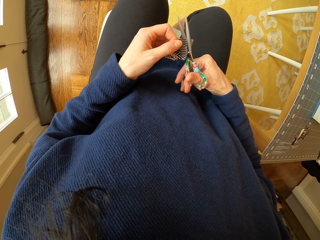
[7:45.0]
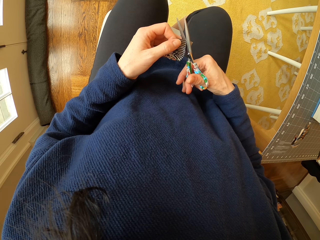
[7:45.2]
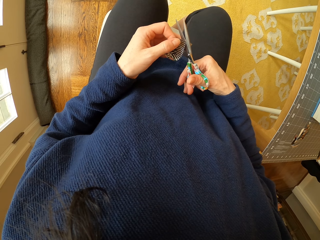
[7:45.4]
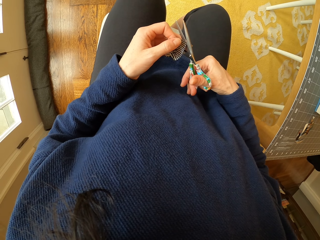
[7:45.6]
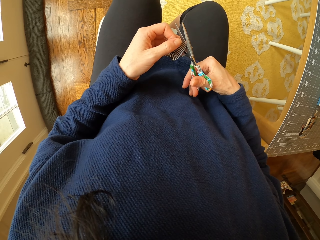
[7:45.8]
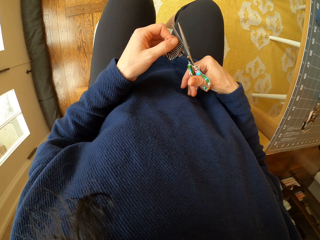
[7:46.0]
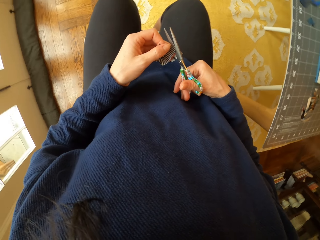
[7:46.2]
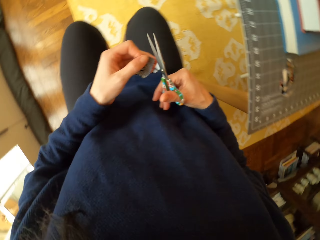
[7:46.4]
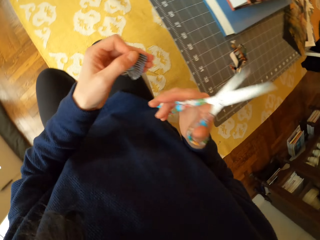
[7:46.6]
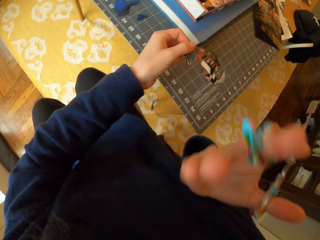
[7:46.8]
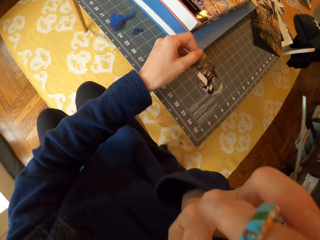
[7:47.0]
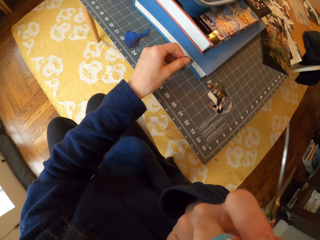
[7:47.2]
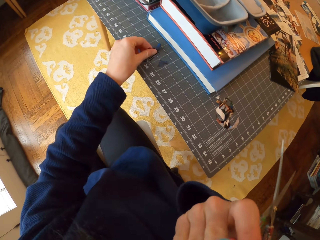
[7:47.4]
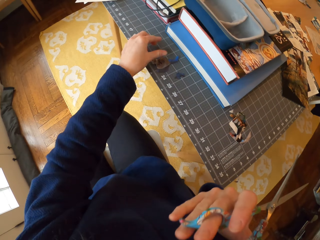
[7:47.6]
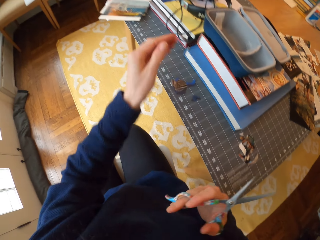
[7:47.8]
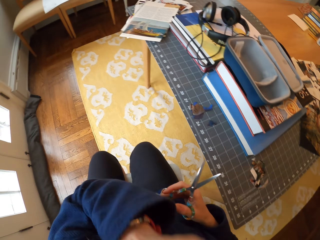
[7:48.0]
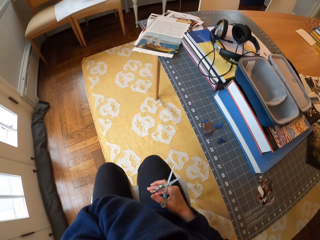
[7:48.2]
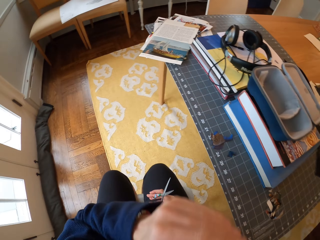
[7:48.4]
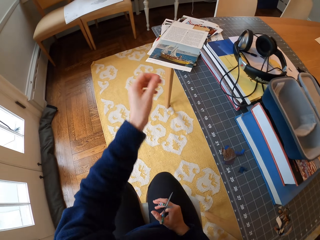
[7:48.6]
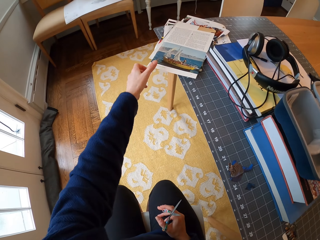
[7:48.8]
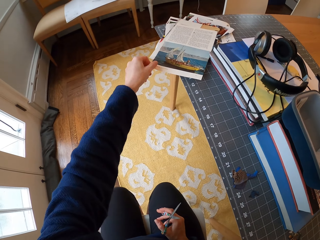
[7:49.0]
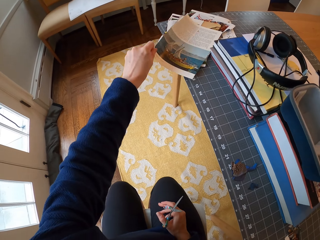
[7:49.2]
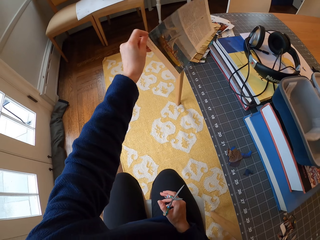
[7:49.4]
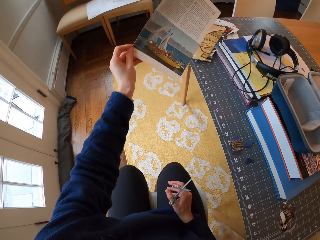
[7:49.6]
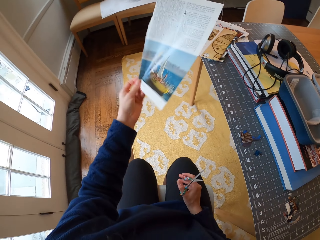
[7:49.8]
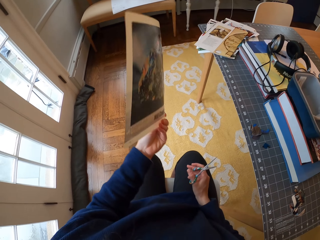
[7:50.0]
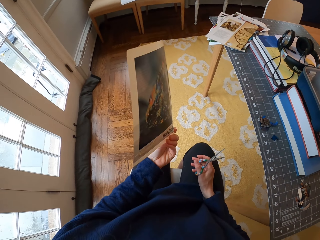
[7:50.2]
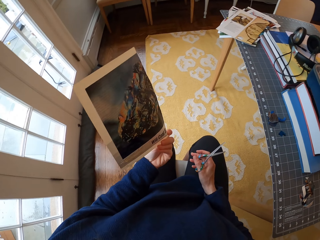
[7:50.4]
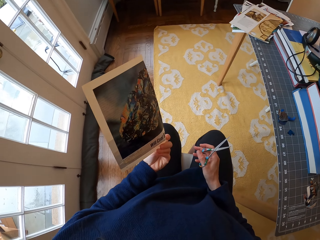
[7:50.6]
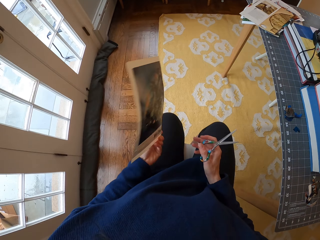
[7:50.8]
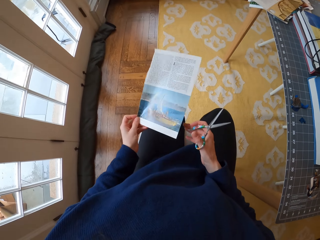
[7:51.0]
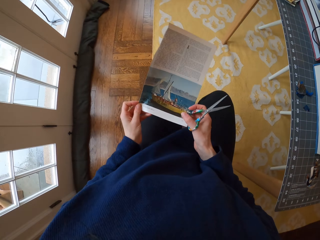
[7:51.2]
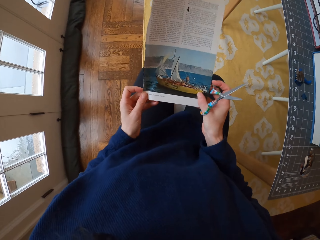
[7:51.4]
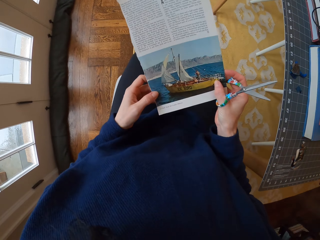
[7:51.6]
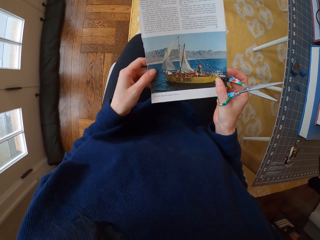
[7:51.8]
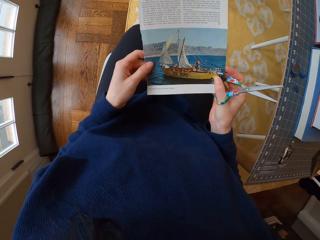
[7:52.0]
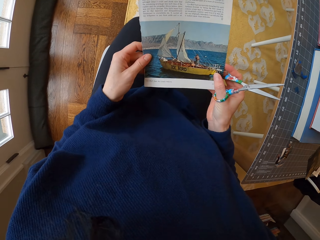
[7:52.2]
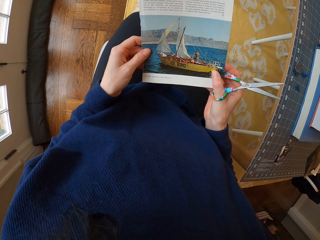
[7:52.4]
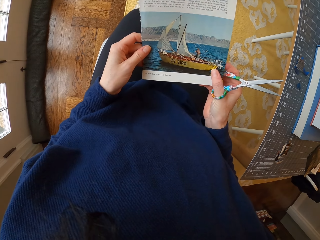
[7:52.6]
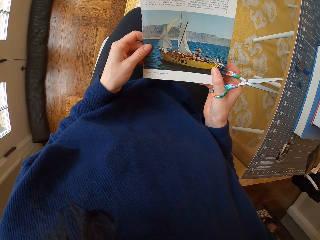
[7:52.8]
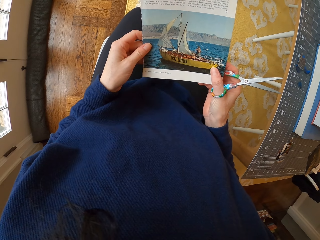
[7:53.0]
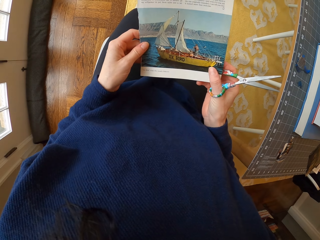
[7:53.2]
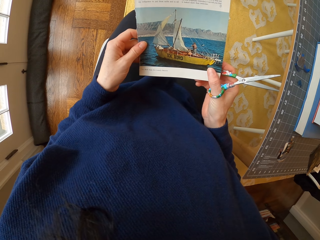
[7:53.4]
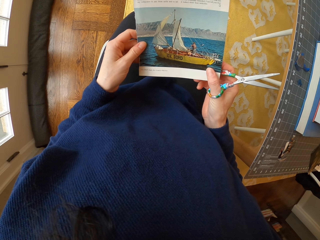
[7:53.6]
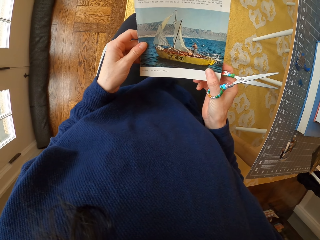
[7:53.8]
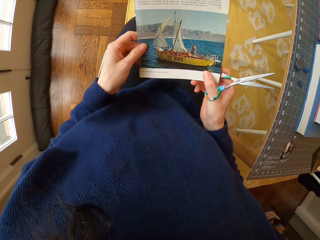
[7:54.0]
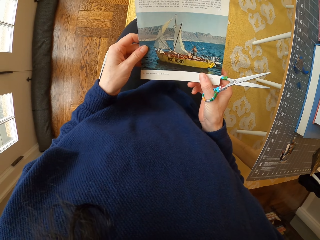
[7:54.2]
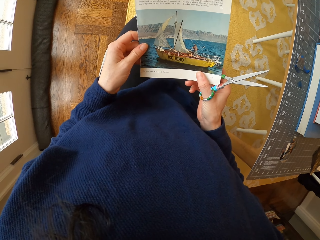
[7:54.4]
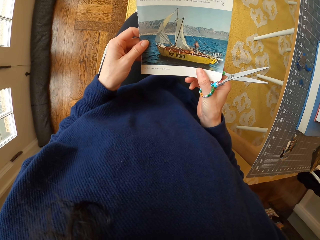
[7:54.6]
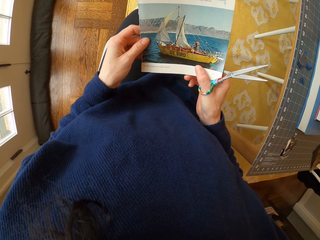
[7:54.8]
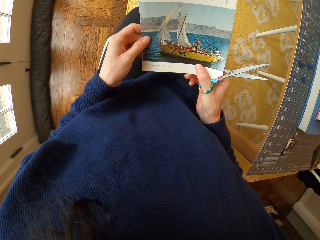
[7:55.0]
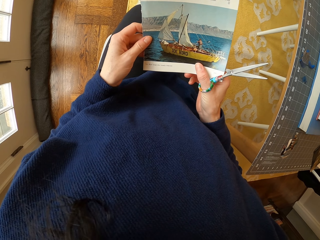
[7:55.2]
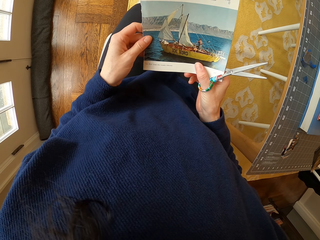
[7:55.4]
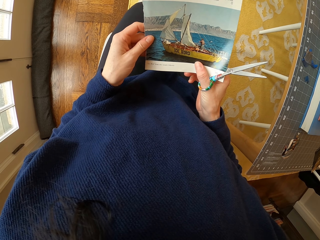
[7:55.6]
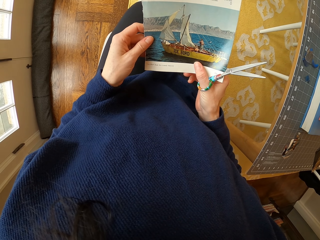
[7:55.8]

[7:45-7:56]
The camera wearer drops the piece of paper on the table. They scratch the face. They place the piece of paper on the table. They scratch the face. They pick a paper from the table. They stare at the paper. They hold the paper with both hands.

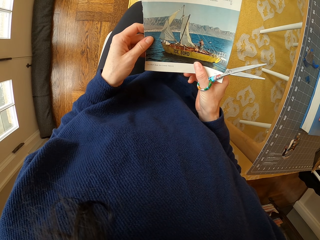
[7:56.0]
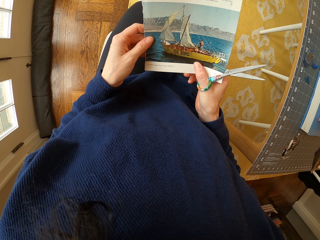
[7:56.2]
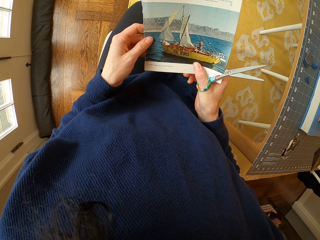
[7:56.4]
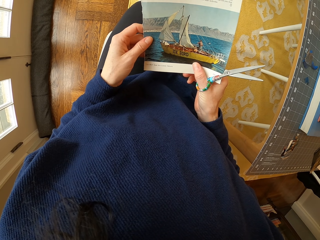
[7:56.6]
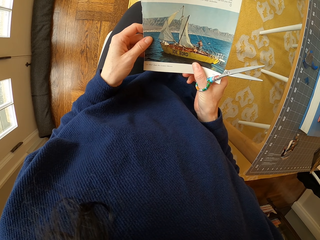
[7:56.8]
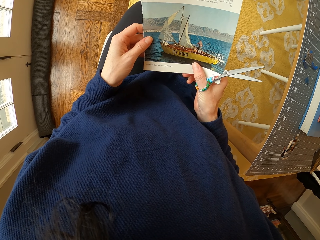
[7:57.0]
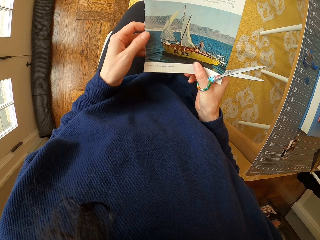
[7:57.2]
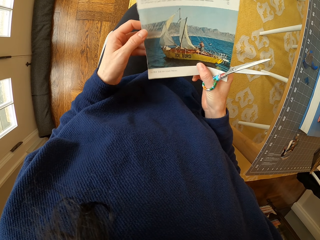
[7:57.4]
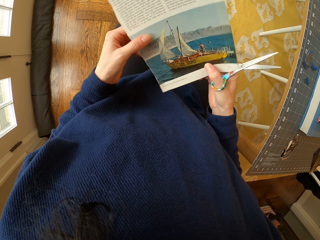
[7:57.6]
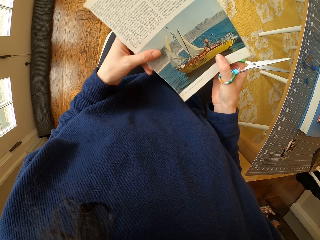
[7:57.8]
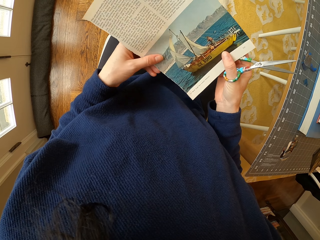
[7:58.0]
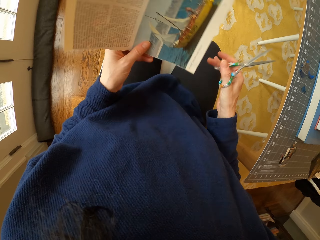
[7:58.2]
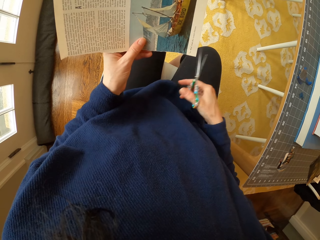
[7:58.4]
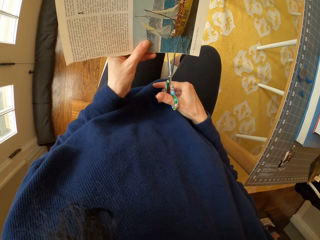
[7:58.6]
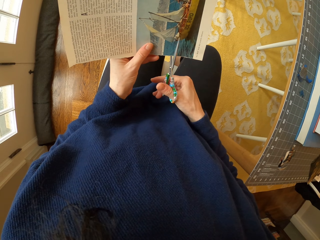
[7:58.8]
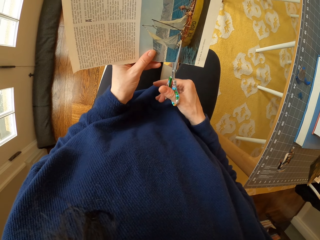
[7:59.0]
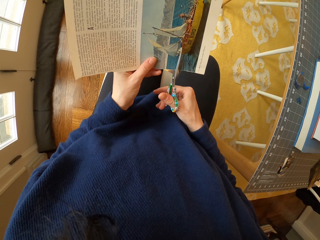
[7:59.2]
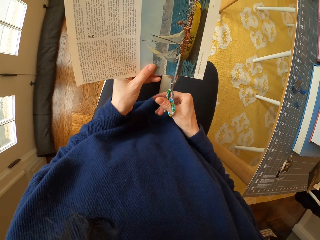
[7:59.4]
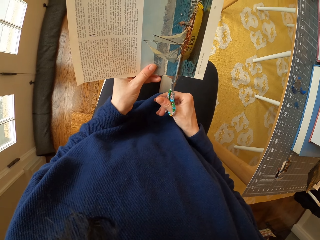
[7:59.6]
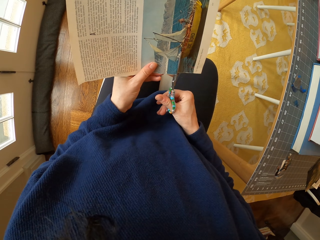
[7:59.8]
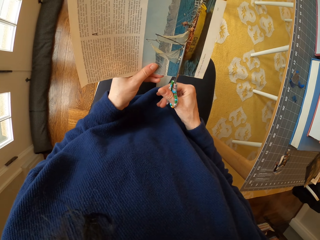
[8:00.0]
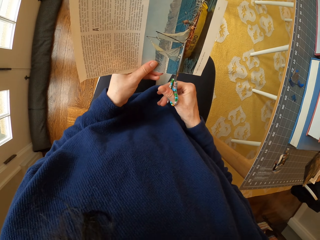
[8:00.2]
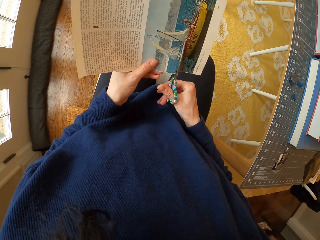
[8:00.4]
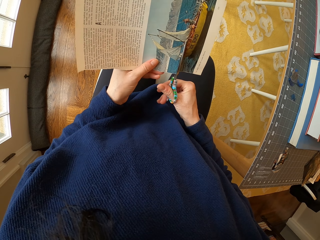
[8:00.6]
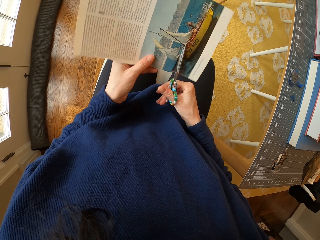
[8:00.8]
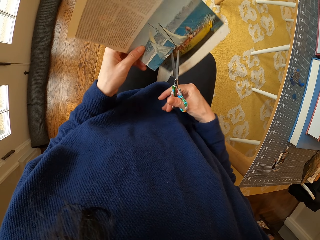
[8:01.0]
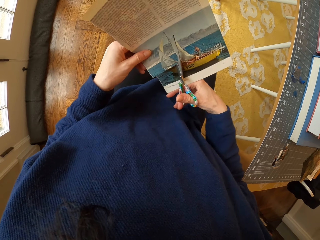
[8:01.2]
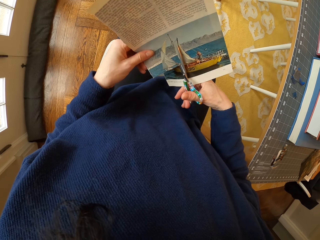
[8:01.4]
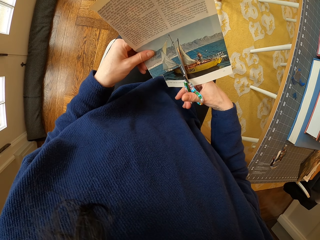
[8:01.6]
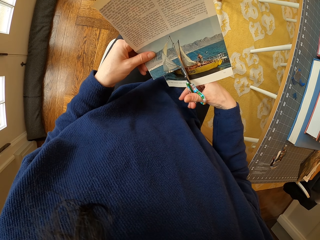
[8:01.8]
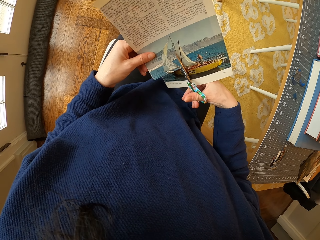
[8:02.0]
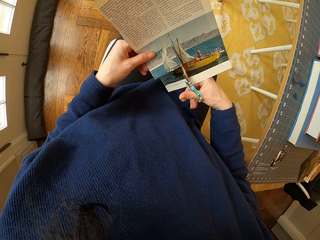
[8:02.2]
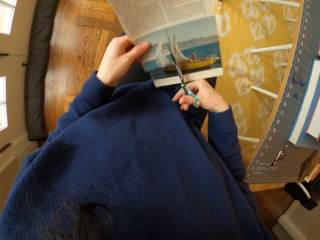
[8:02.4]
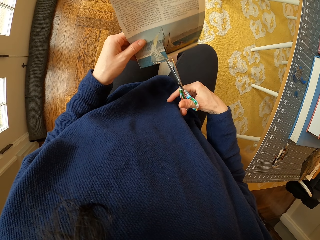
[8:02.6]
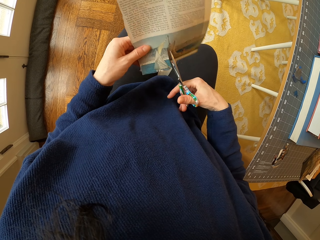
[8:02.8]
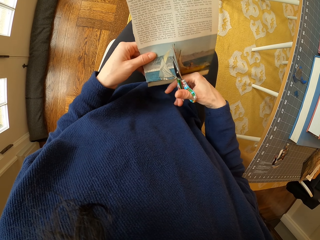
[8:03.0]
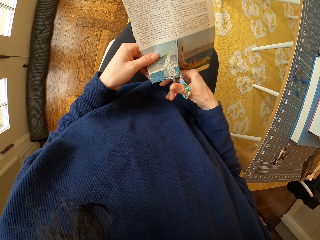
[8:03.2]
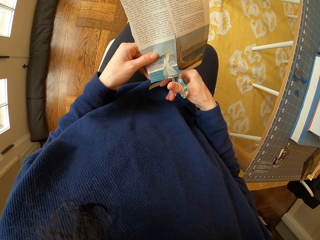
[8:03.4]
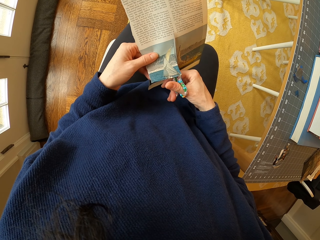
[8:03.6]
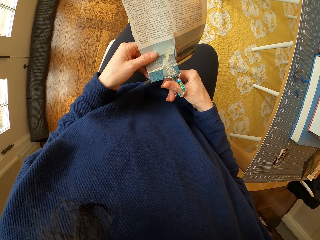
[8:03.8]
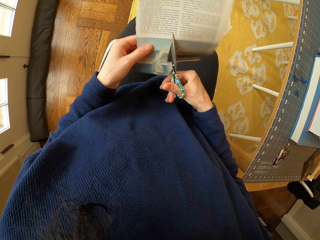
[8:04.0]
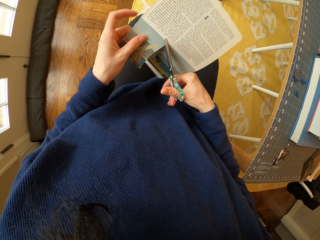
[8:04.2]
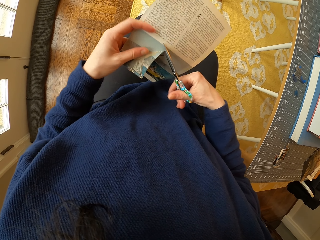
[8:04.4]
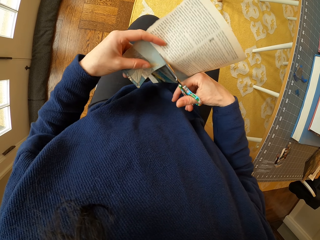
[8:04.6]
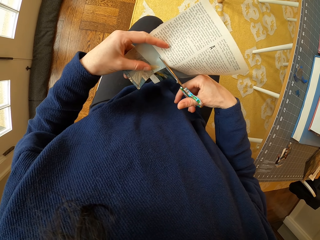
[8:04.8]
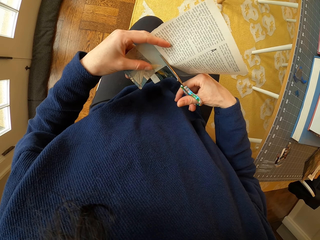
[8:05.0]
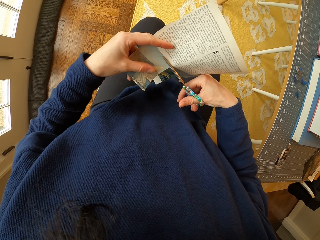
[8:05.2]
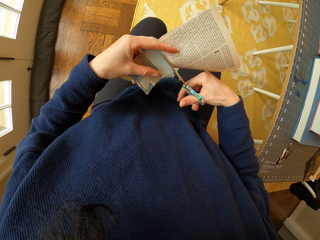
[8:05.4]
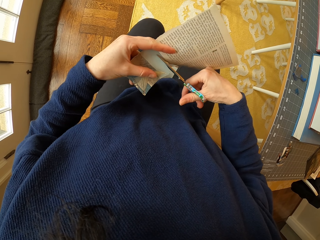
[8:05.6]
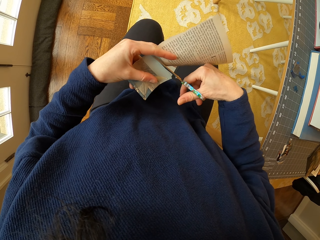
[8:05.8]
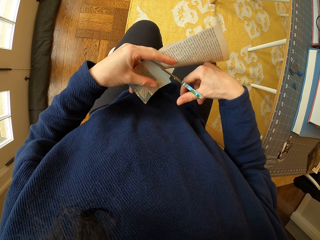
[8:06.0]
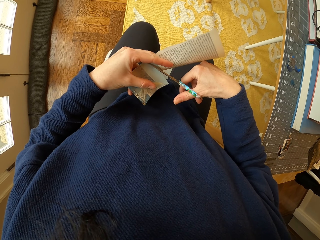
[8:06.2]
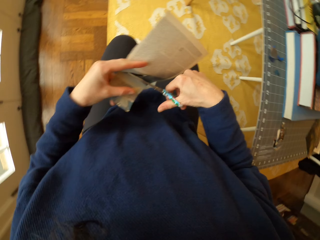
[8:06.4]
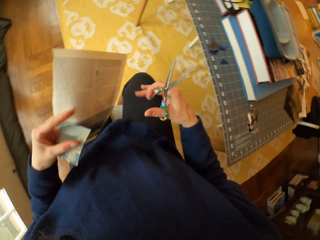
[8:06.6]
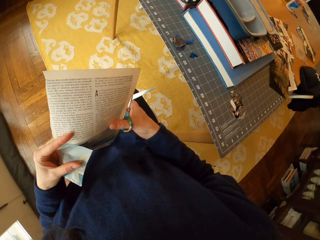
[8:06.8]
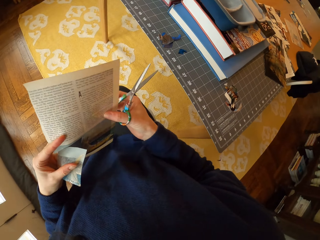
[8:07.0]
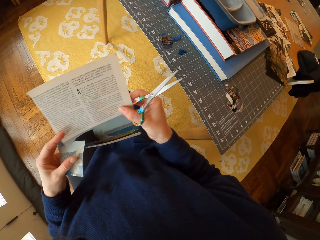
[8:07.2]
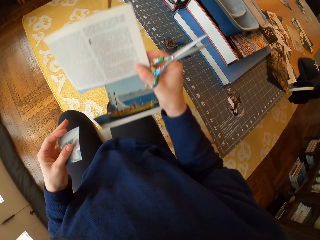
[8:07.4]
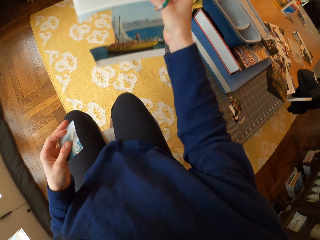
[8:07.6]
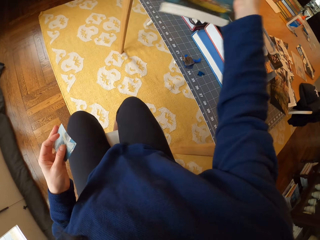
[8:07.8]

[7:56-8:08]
The camera wearer holds the paper with one hand. They cut the paper with the scissors. They rotate the paper. They cut the paper with the scissors. They rotate the paper. They cut the paper with the scissors. They pick up the paper.
